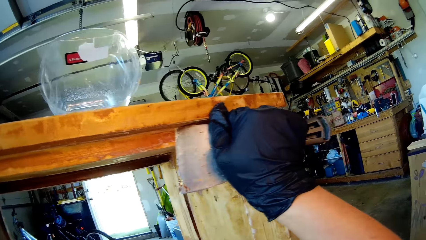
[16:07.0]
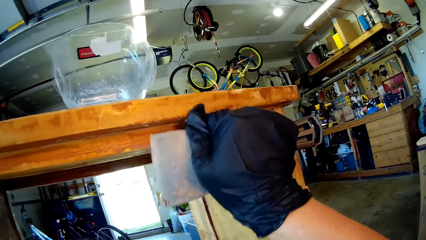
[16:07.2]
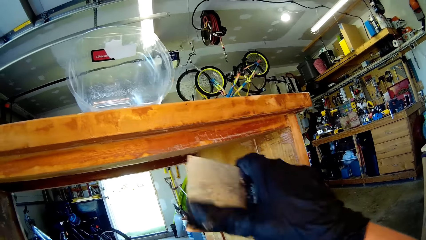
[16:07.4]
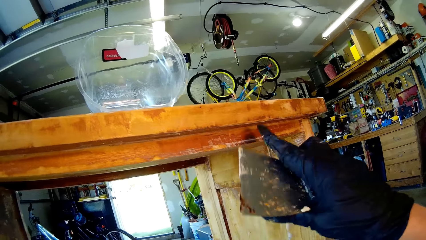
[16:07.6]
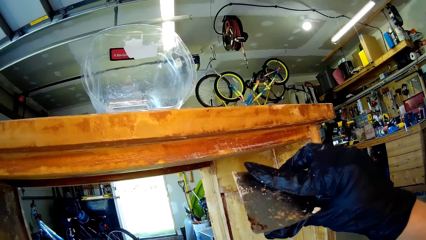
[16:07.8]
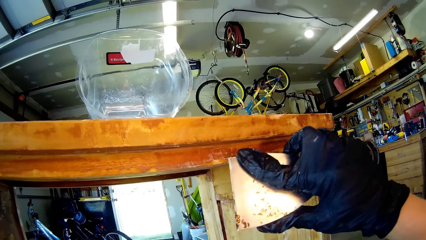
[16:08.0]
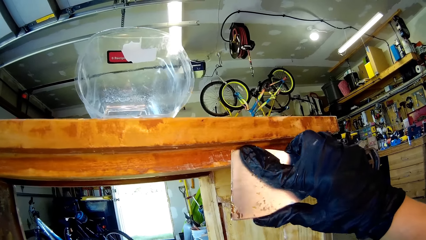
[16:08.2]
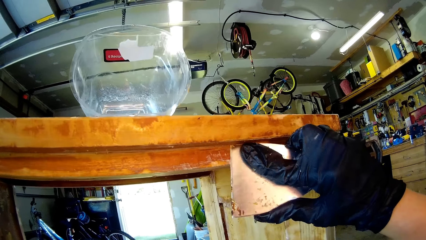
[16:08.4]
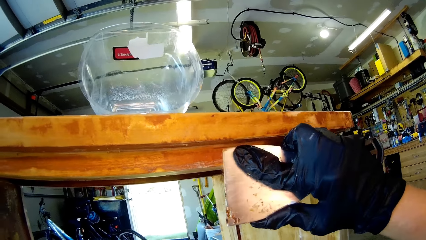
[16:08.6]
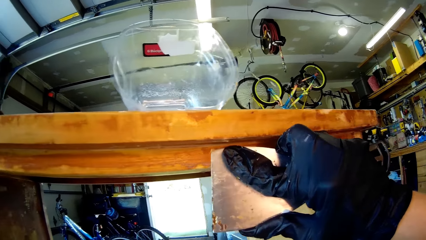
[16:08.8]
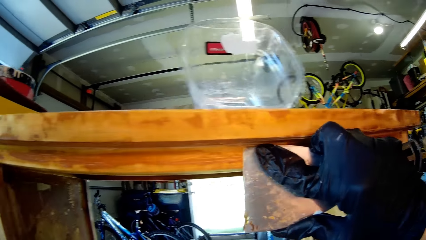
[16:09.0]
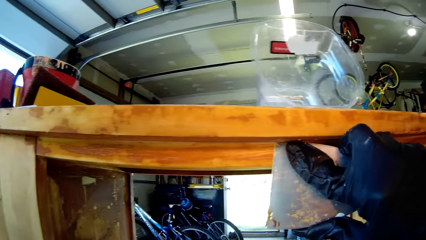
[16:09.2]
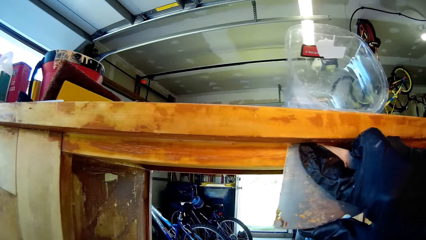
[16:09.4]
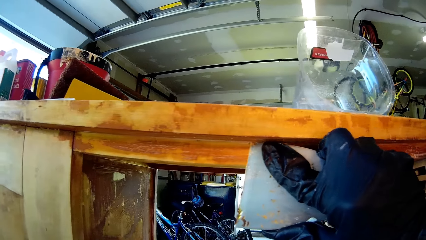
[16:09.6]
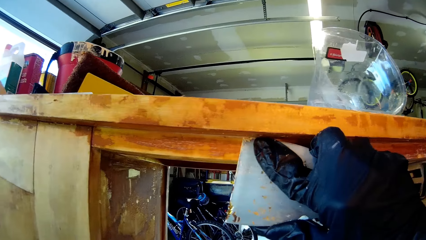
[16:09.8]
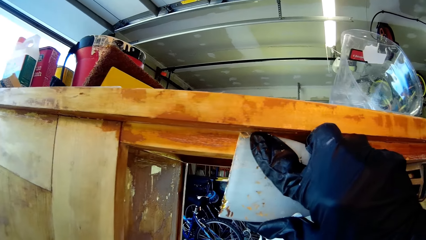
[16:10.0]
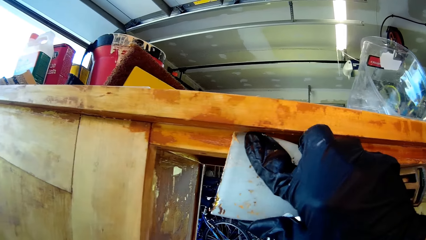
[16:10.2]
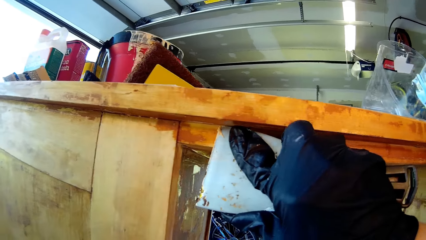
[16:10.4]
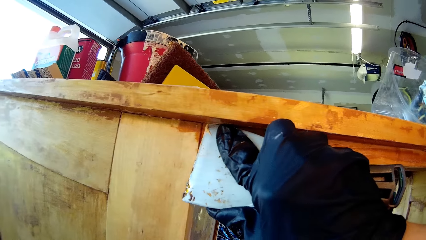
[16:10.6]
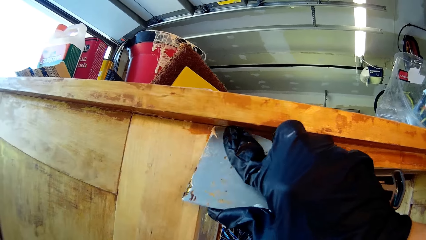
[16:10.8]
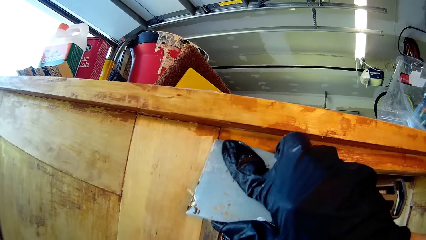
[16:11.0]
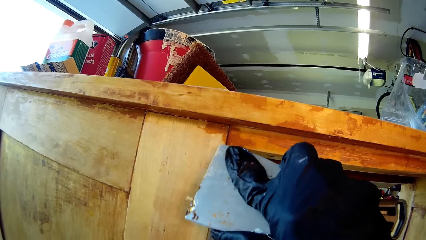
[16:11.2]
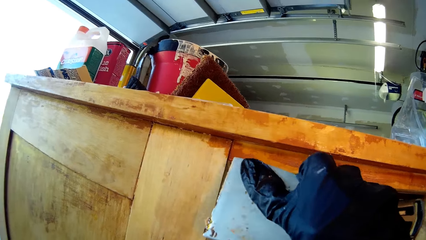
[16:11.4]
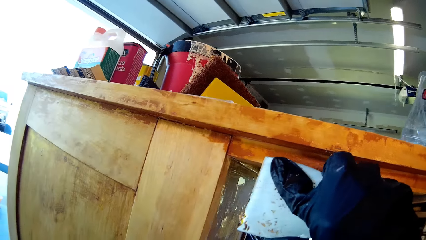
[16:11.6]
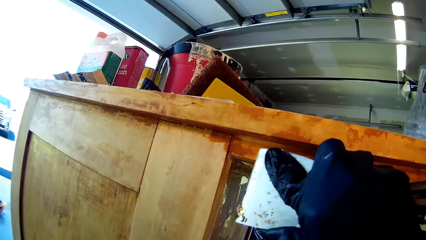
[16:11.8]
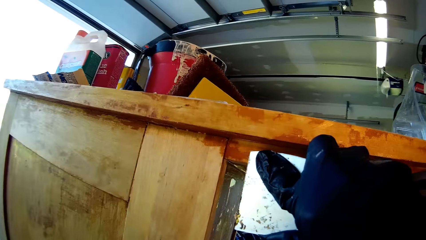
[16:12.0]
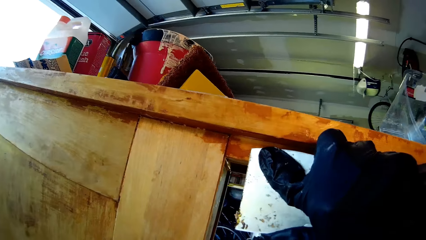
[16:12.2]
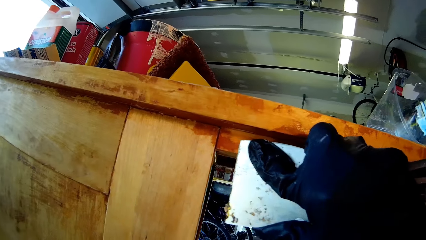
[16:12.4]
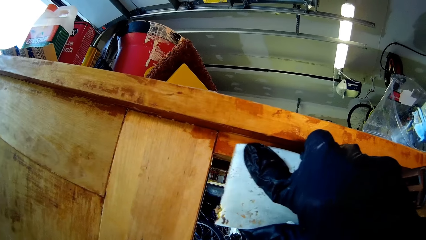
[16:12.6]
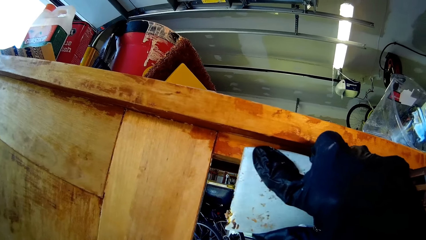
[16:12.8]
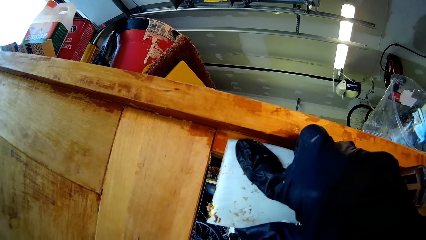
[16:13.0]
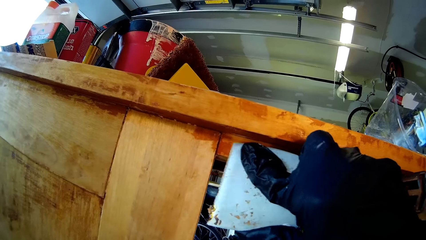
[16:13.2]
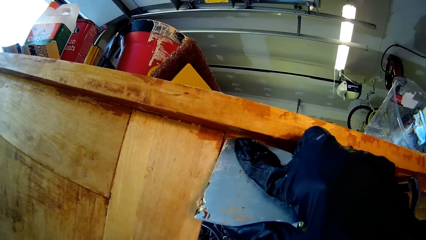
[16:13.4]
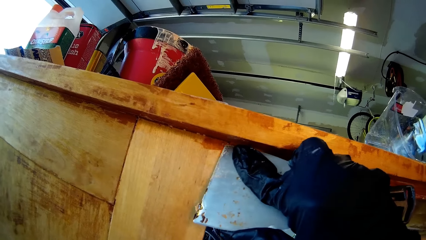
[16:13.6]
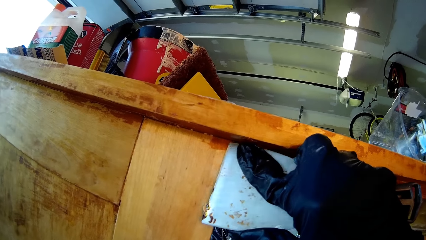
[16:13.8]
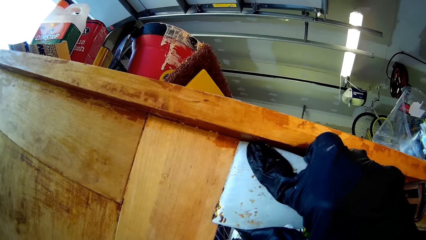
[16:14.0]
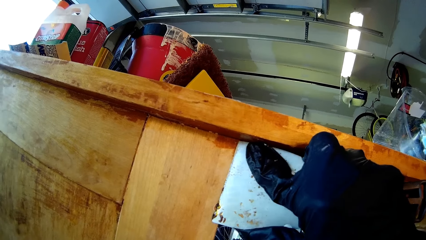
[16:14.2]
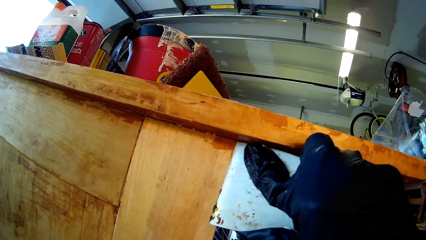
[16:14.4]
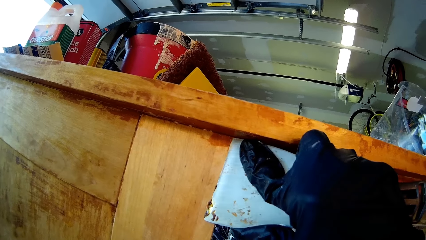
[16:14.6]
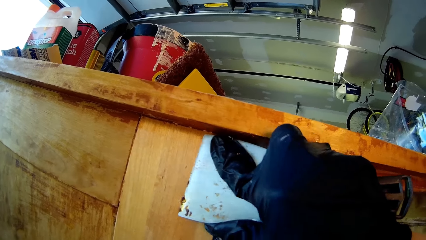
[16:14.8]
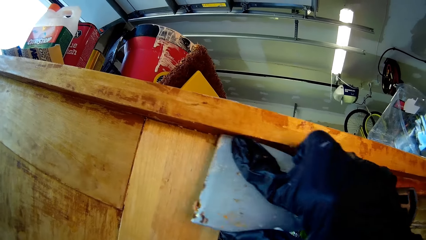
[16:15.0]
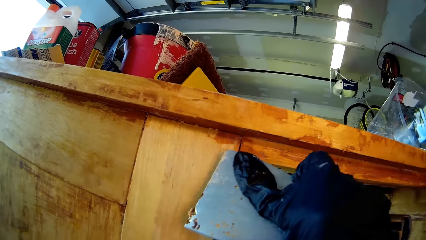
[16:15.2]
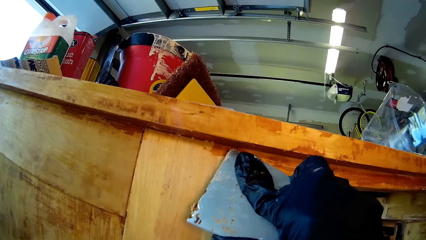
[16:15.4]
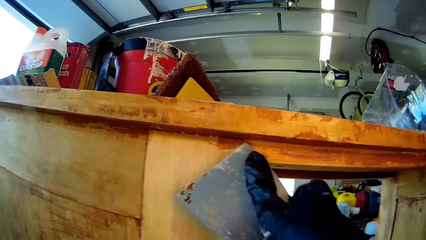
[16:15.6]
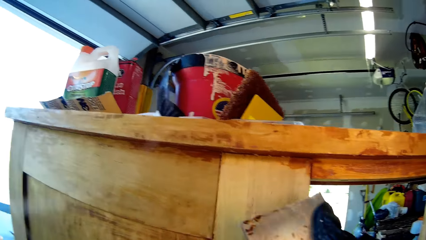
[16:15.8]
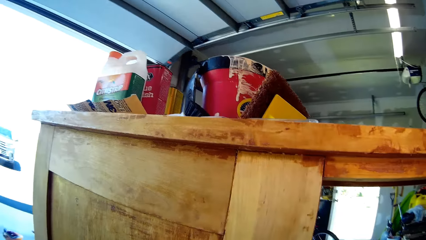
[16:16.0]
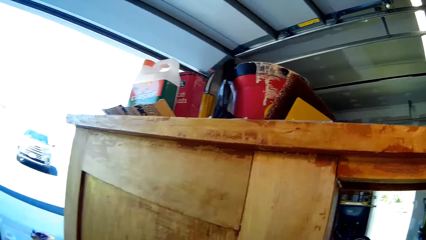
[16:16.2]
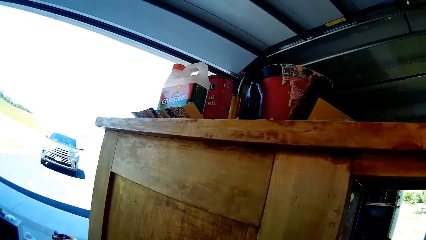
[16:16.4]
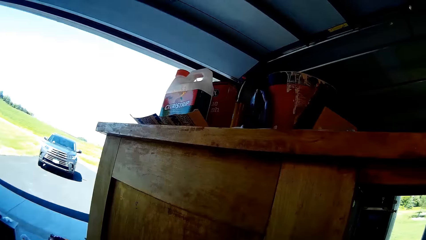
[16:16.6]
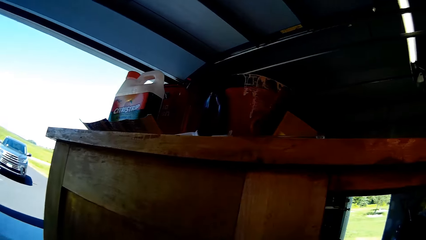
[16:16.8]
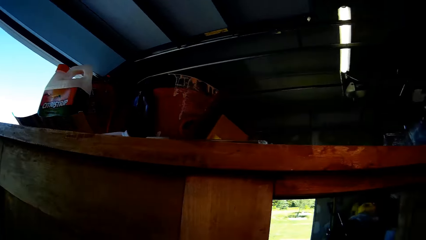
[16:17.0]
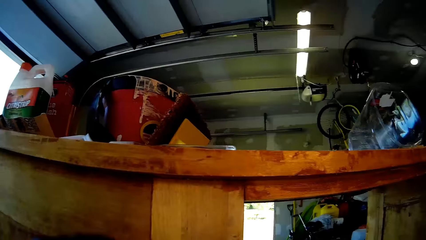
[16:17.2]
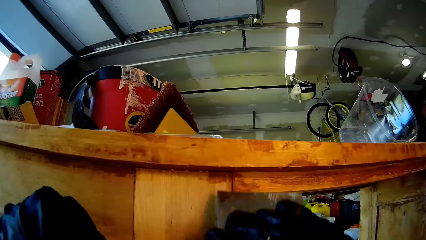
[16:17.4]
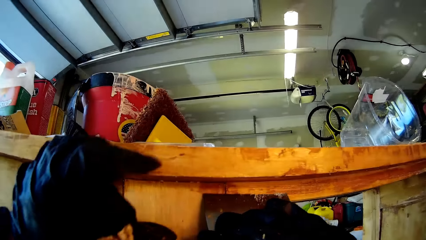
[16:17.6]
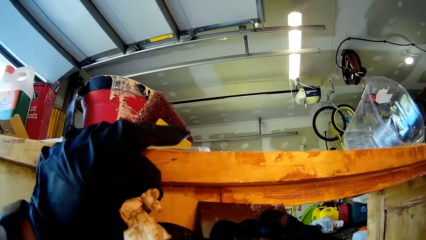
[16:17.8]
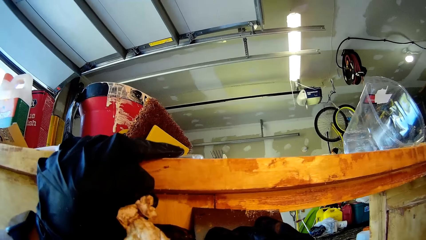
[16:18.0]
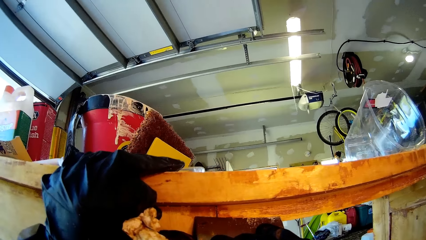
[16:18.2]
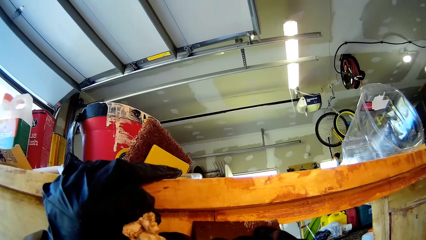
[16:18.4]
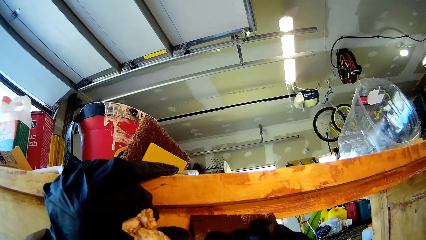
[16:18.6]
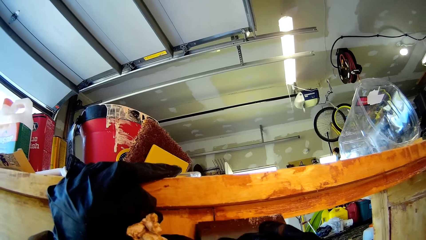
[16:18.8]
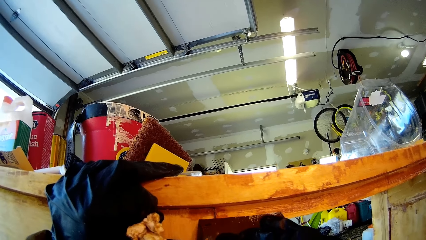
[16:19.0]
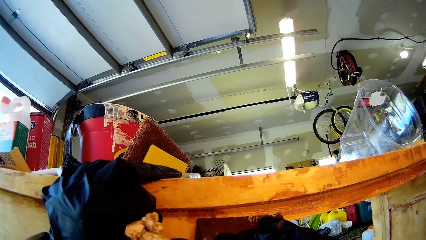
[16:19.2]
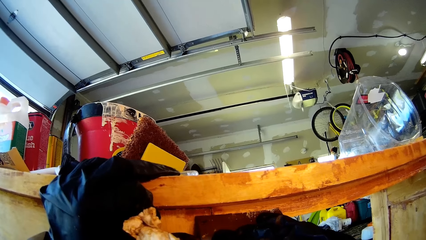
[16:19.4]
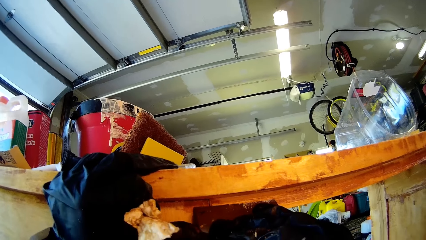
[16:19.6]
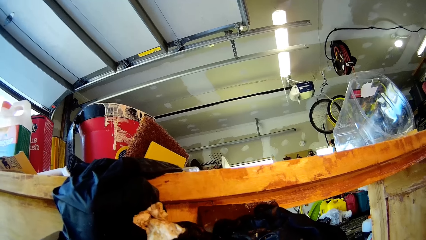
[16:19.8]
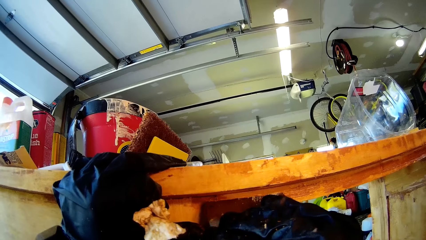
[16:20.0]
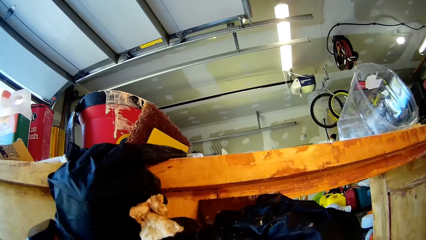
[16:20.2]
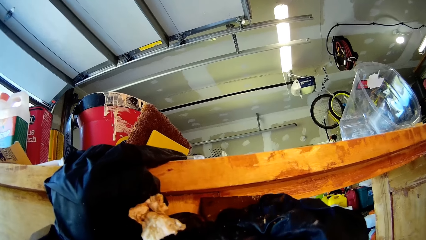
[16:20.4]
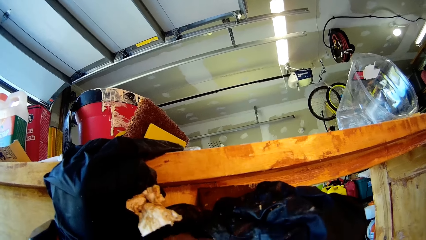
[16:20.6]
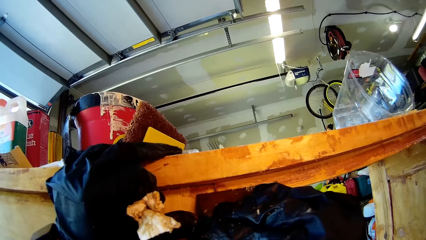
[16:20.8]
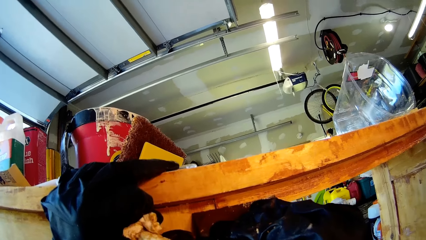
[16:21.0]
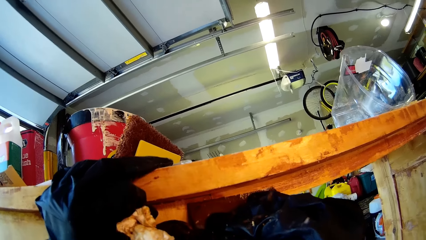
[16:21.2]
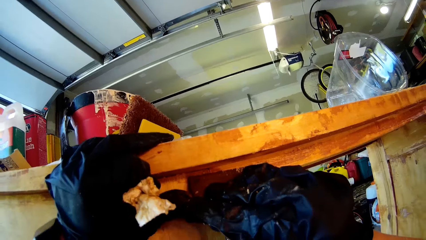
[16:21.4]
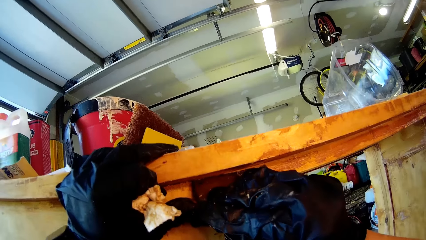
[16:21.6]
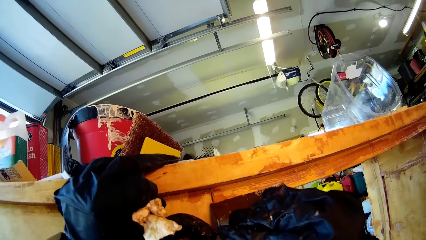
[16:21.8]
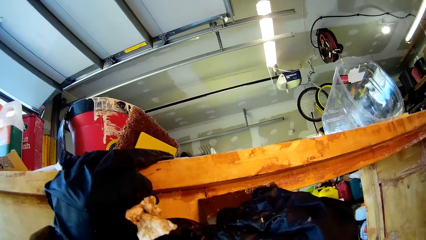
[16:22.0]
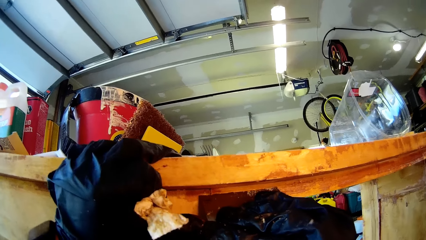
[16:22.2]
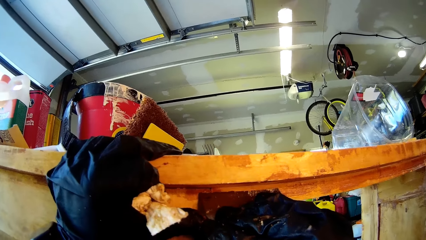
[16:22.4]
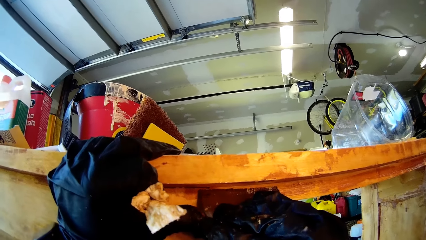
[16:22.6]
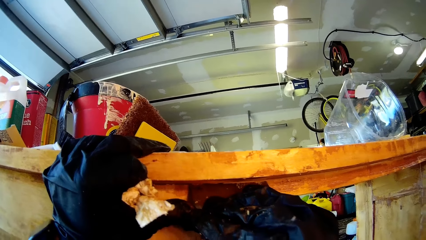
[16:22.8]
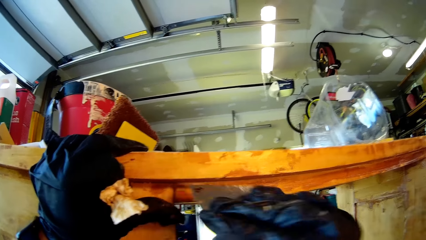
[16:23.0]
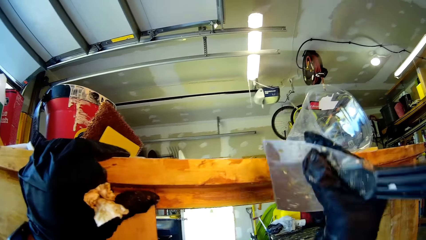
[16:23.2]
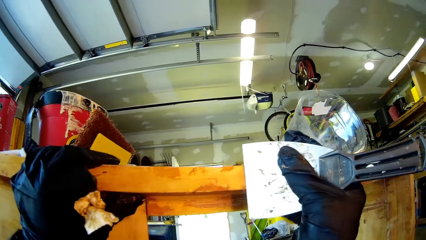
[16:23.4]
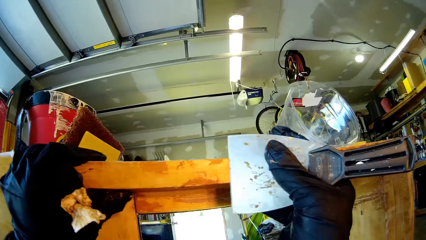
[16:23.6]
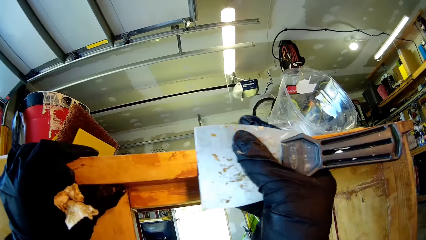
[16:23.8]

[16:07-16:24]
The camera wearer holds a wood with a hand. They touch the wood furniture. They remove dirt on the wood with a scraper.
